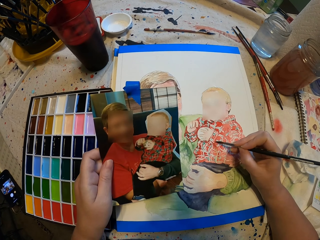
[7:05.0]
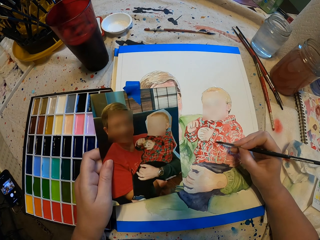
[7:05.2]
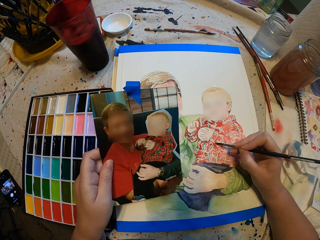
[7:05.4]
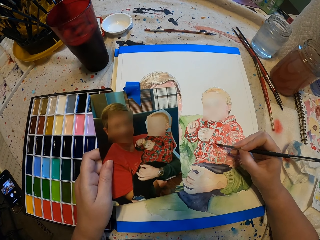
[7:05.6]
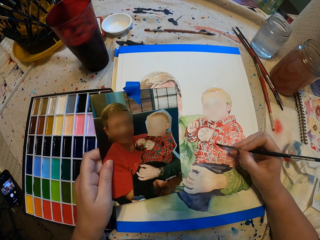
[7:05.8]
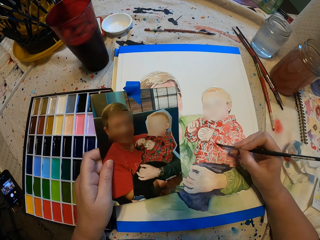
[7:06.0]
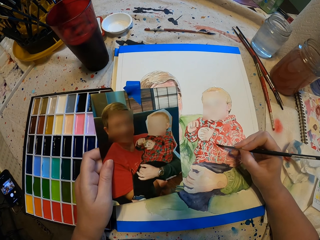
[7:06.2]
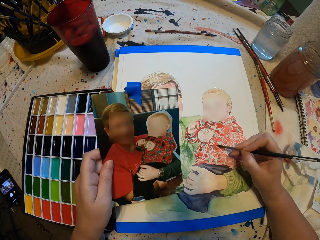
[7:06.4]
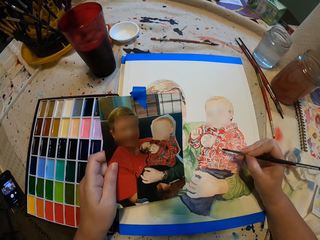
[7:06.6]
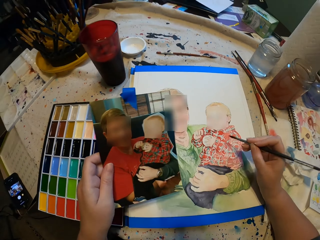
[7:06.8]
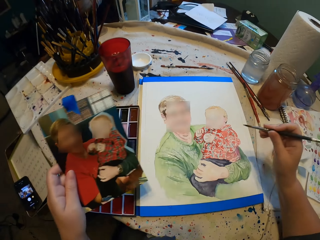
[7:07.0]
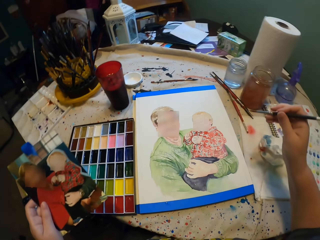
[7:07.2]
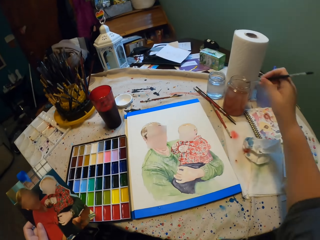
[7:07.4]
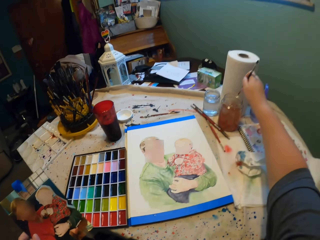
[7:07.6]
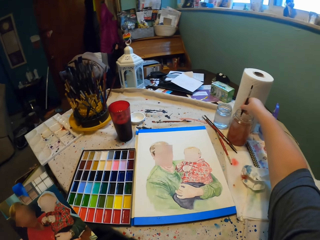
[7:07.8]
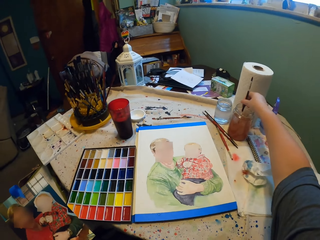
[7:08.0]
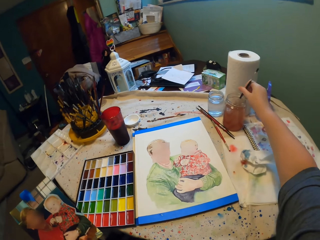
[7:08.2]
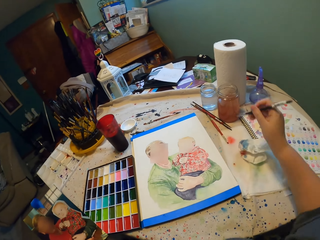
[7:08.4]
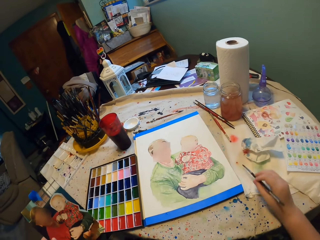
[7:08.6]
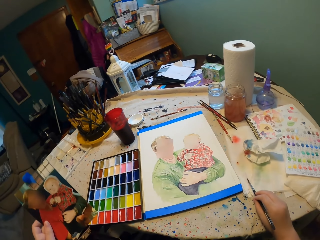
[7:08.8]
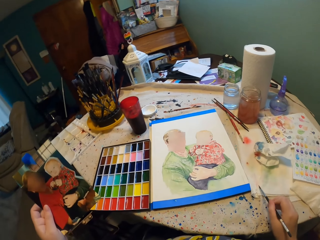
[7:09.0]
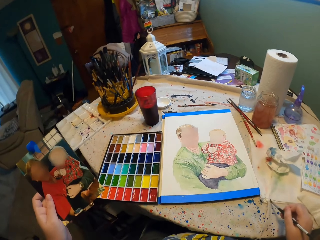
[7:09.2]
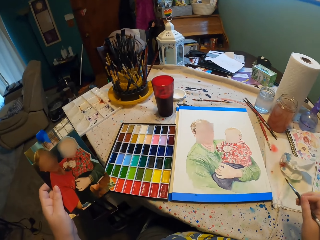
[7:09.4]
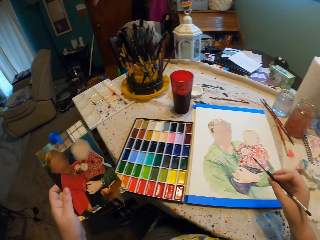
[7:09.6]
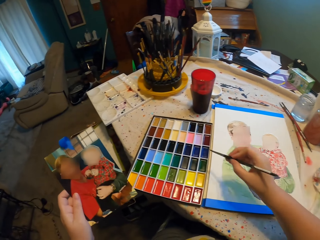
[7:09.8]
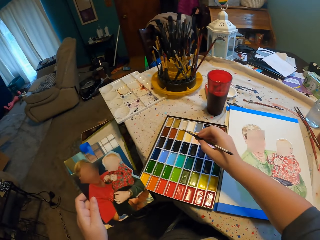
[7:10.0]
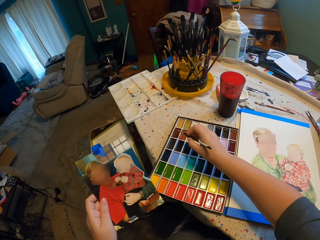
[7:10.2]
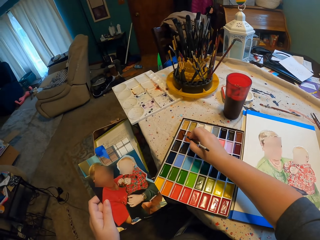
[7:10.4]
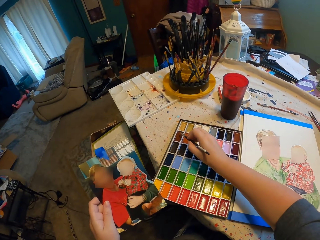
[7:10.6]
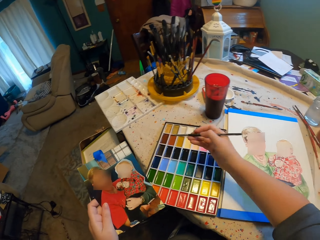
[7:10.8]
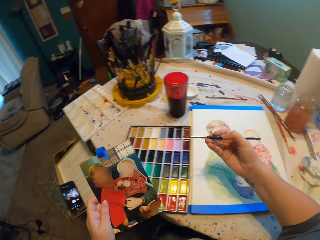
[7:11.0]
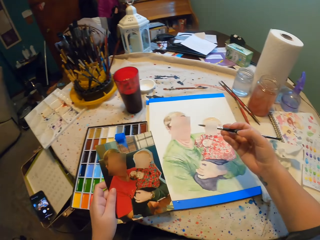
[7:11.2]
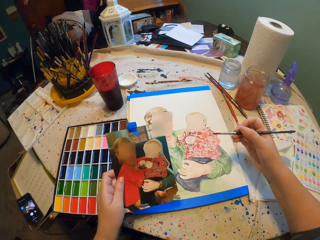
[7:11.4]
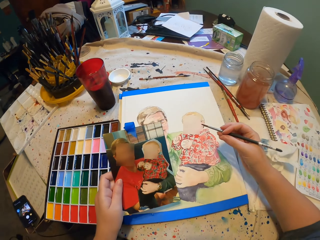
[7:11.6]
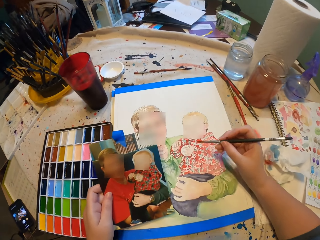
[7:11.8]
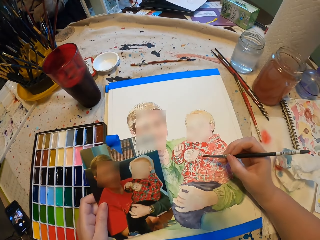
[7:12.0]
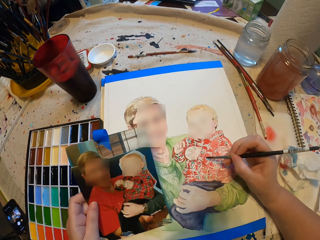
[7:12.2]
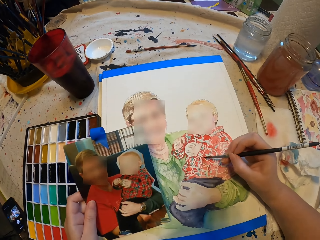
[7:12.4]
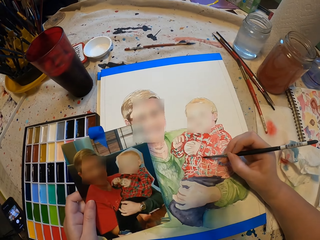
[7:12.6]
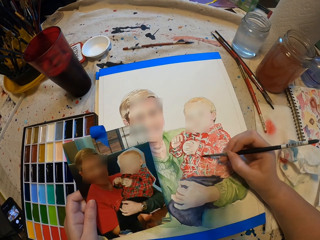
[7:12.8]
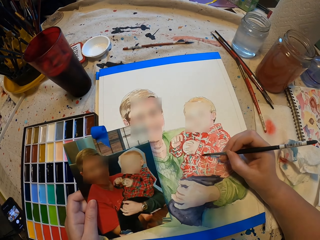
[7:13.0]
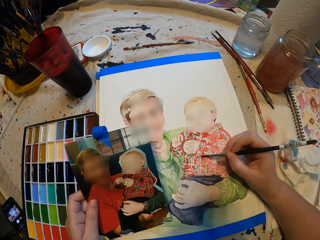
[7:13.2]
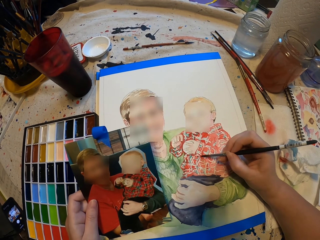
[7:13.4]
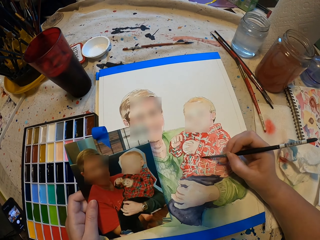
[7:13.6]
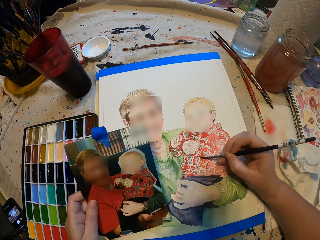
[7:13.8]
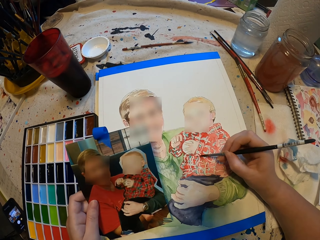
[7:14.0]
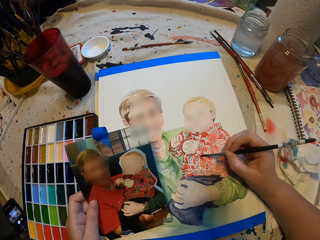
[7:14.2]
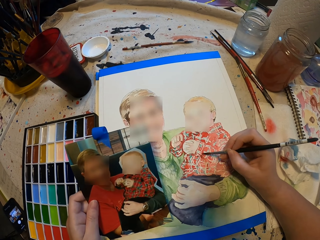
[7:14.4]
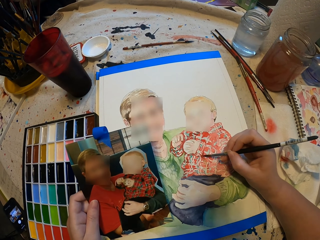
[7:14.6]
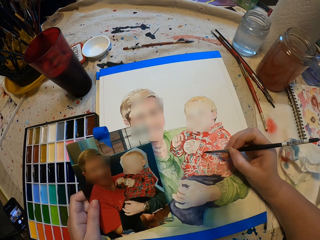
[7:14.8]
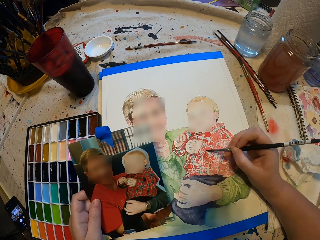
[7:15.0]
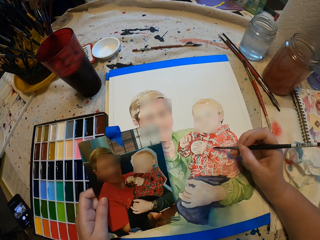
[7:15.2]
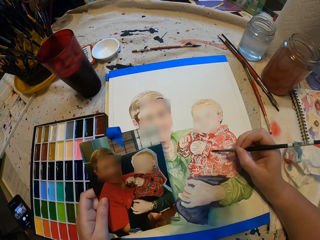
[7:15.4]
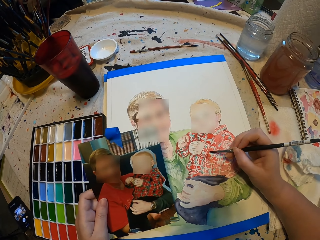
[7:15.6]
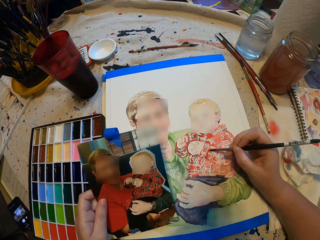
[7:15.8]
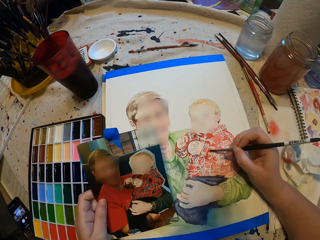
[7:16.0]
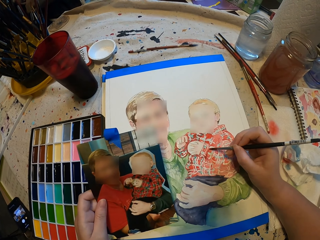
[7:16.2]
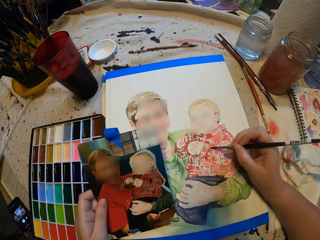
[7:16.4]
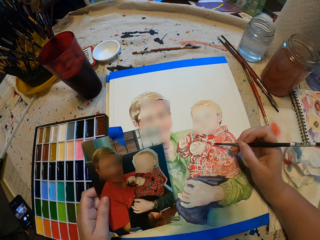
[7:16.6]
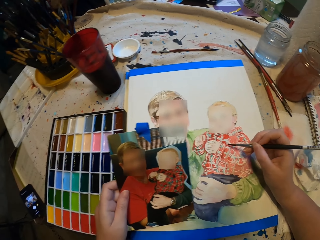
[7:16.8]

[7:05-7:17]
The camera wearer dips the paint brush in water. They wipe the paint brush. They dip the paint brush in paint. They paint.

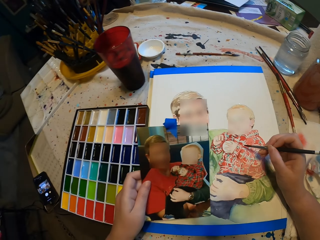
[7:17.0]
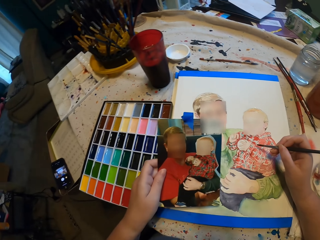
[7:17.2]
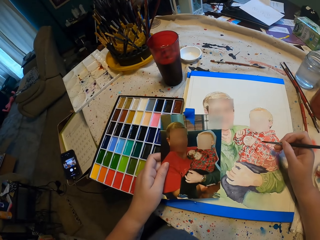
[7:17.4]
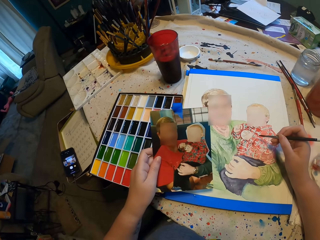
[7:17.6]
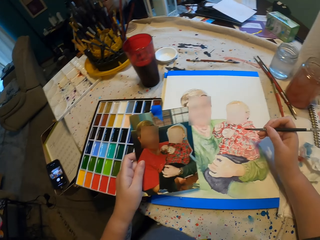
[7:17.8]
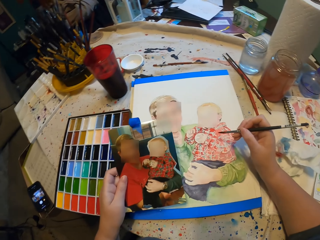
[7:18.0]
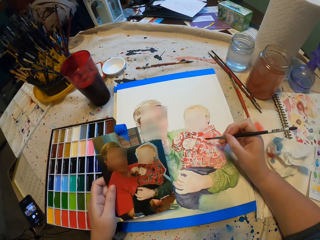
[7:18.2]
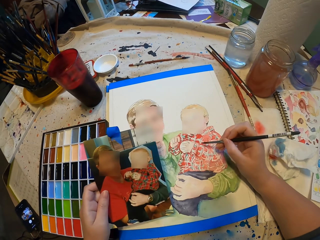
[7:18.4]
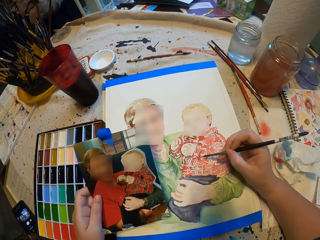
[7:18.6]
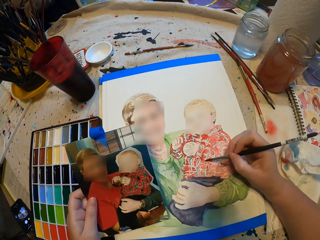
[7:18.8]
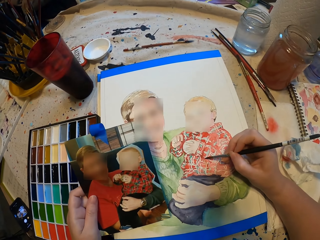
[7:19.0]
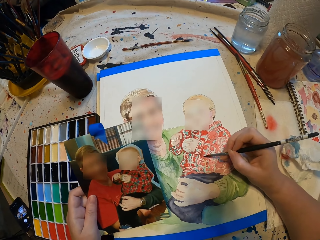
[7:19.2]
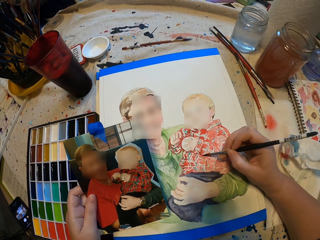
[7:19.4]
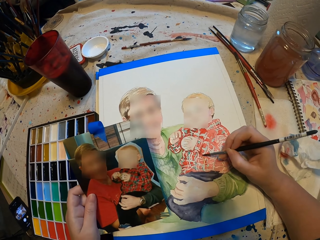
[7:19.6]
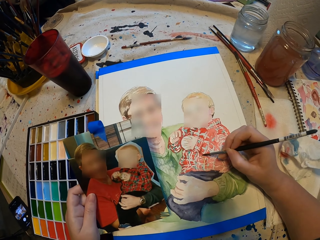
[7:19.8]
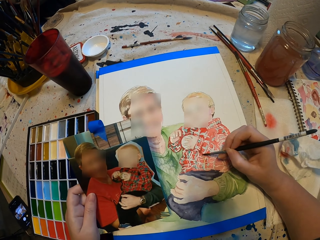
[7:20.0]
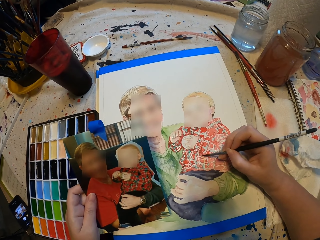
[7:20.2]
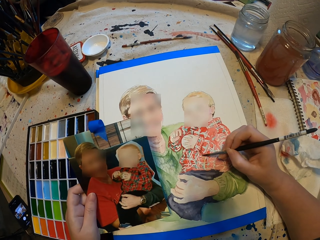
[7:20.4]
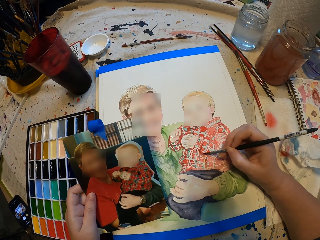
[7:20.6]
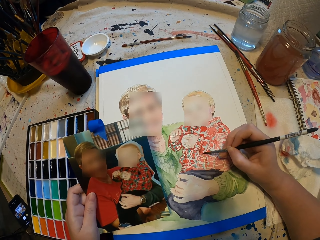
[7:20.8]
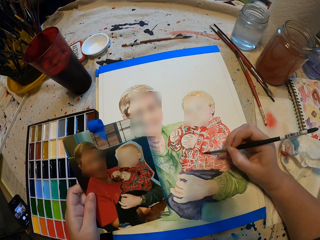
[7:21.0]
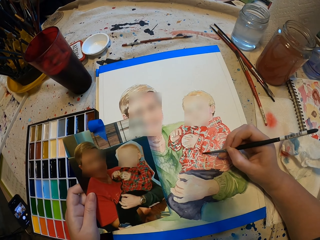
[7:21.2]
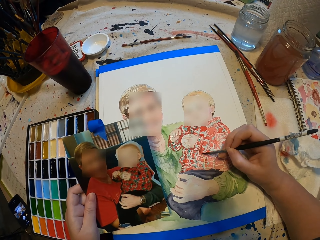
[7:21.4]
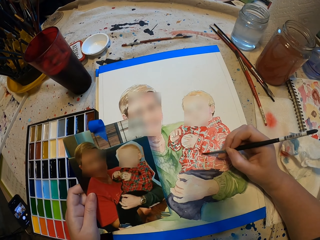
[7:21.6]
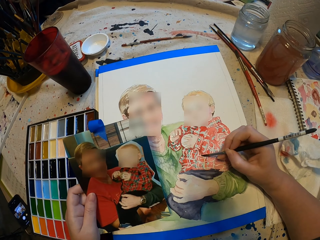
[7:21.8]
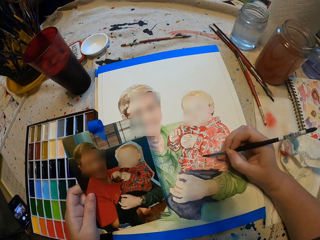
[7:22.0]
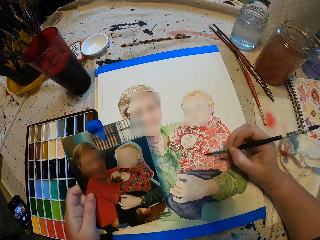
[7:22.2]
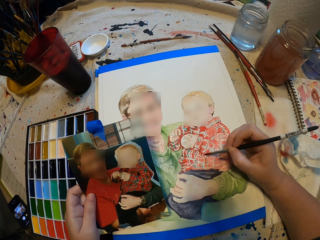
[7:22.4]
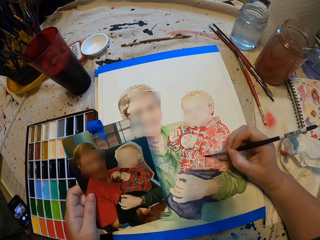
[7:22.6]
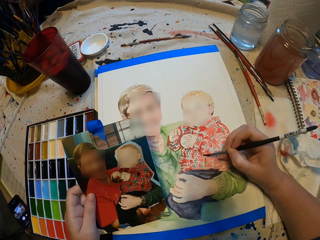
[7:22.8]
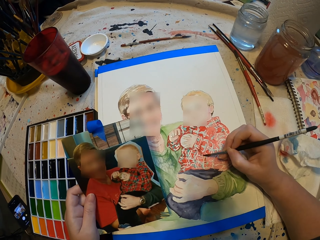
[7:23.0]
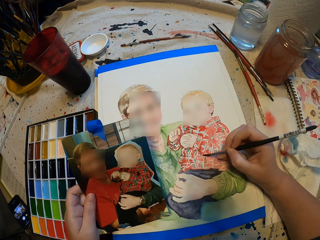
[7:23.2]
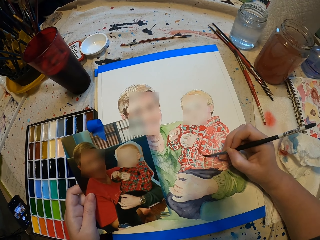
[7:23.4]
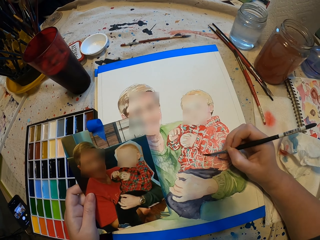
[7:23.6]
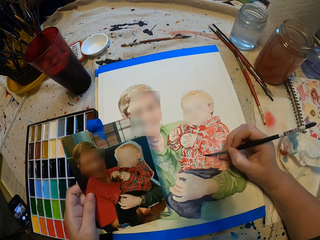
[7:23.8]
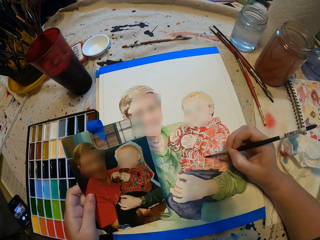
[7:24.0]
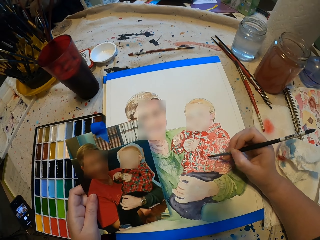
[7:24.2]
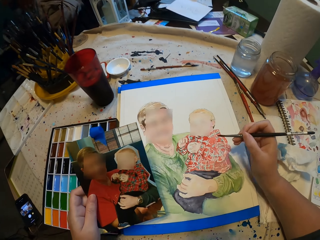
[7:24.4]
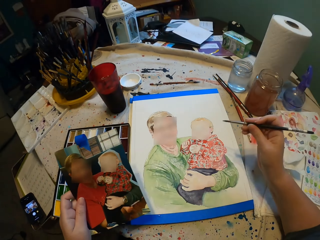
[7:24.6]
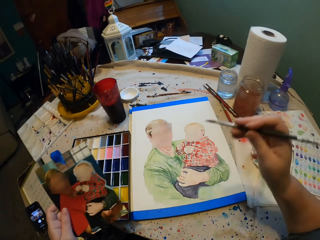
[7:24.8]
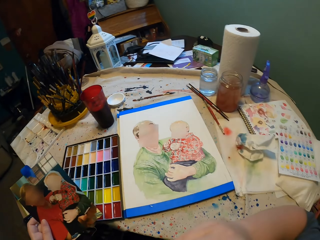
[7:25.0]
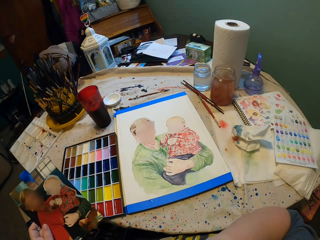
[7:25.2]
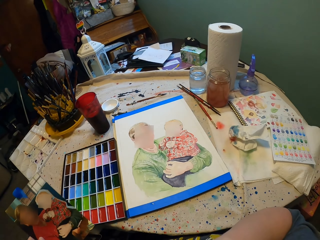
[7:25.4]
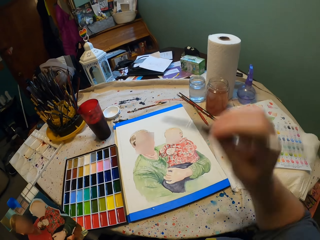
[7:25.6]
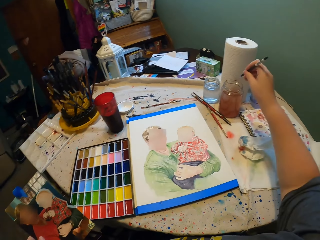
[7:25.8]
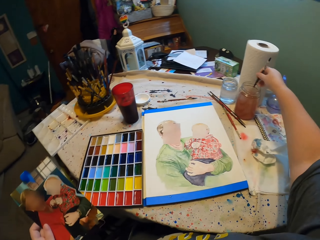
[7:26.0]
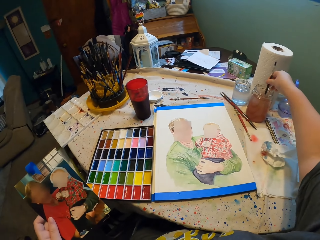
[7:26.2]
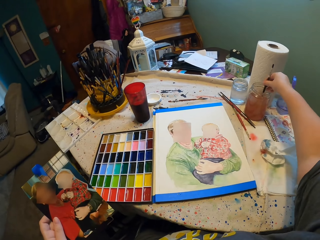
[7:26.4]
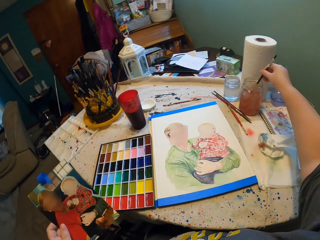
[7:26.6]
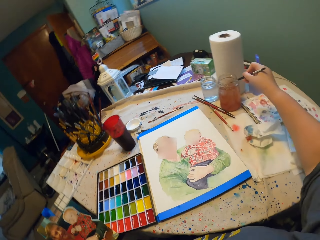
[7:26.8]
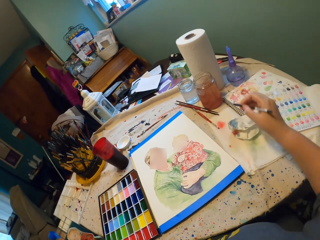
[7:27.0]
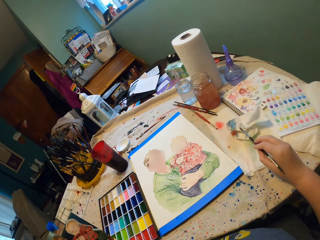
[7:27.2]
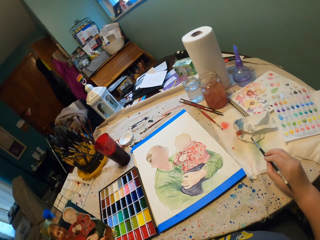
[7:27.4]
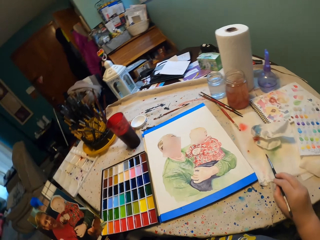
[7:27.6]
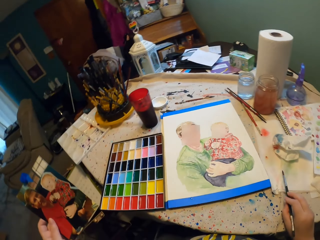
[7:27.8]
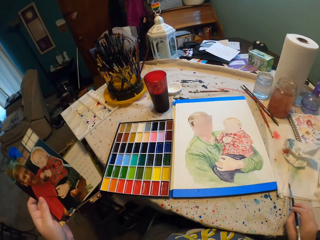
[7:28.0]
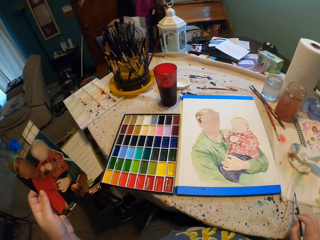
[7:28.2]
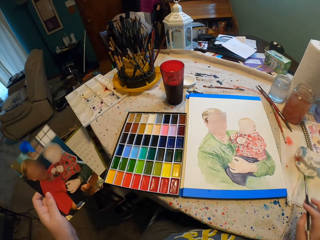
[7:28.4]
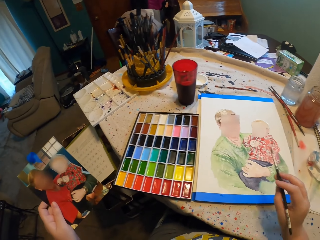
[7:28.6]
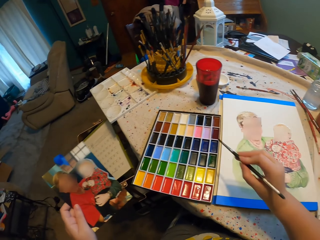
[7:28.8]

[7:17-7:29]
The camera wearer dips the paint brush in water. They wipe the paint brush.
